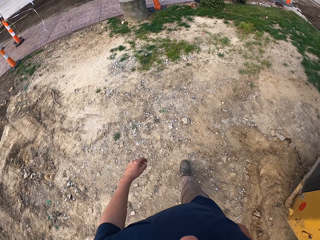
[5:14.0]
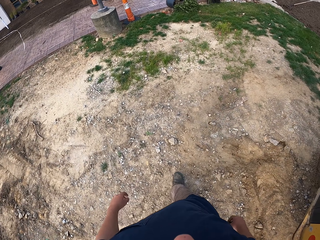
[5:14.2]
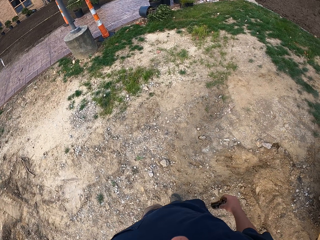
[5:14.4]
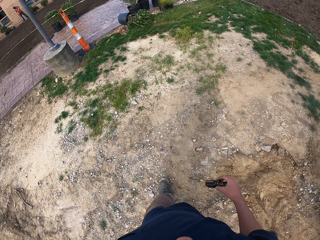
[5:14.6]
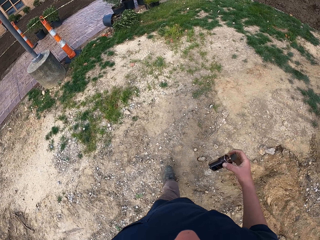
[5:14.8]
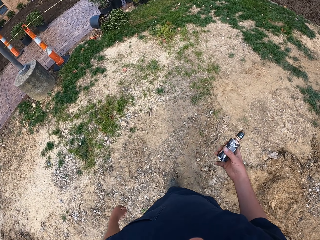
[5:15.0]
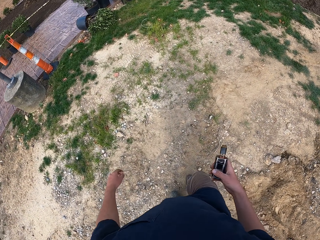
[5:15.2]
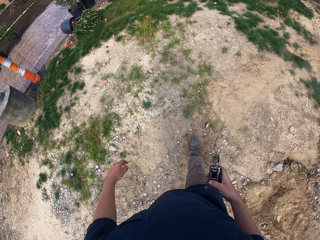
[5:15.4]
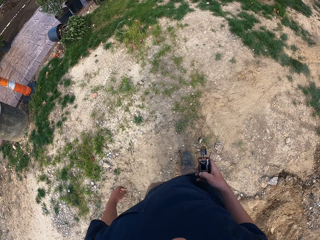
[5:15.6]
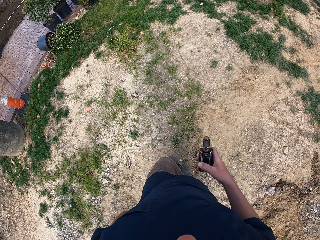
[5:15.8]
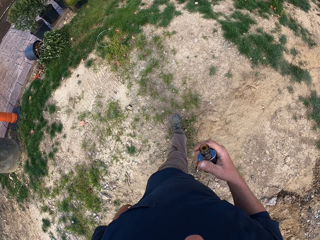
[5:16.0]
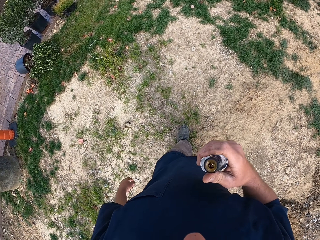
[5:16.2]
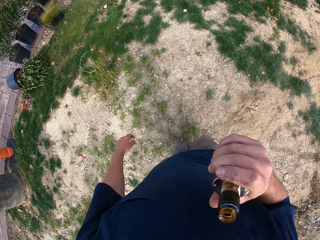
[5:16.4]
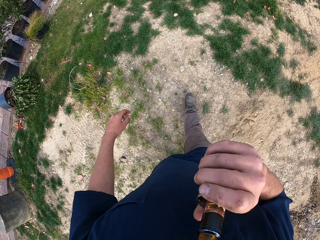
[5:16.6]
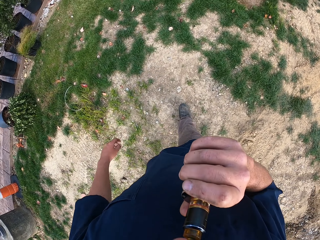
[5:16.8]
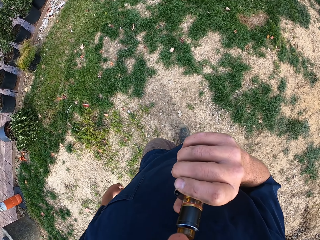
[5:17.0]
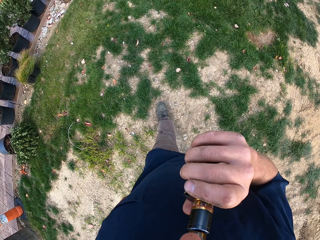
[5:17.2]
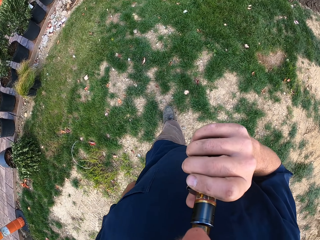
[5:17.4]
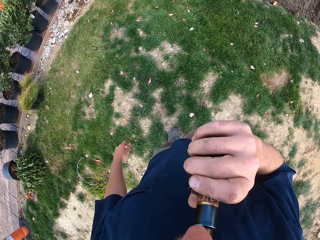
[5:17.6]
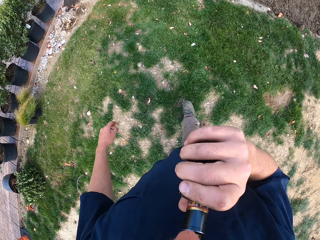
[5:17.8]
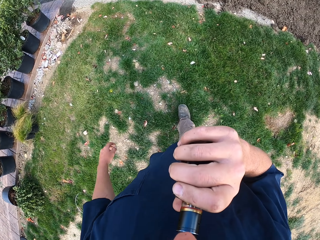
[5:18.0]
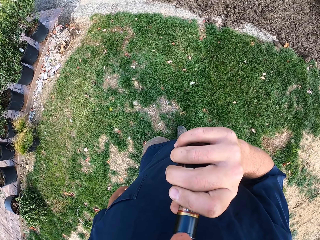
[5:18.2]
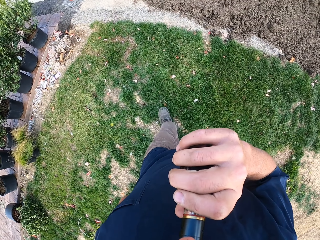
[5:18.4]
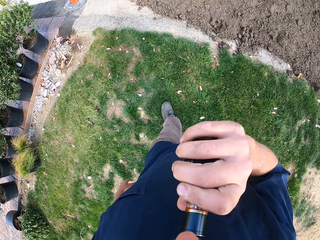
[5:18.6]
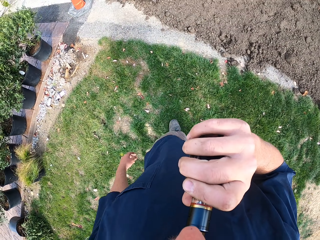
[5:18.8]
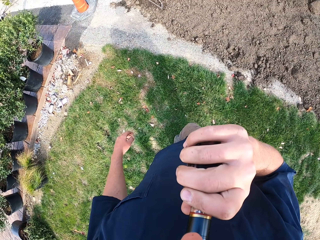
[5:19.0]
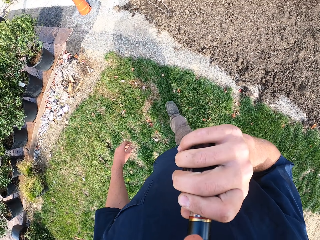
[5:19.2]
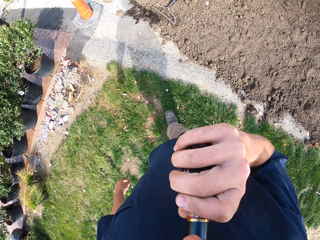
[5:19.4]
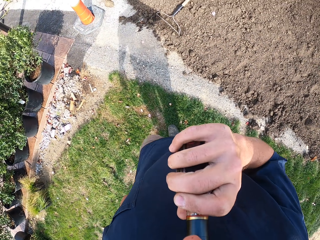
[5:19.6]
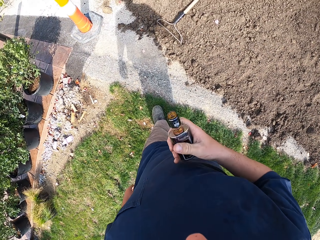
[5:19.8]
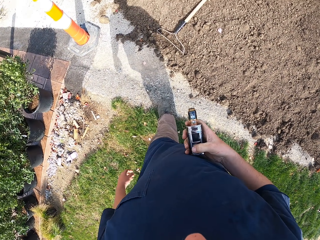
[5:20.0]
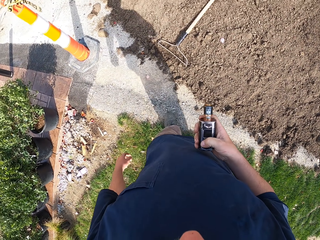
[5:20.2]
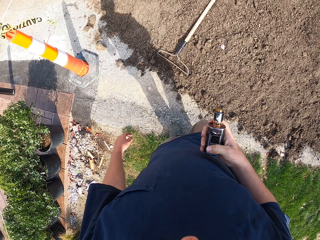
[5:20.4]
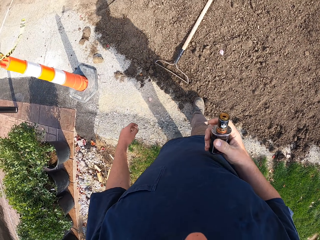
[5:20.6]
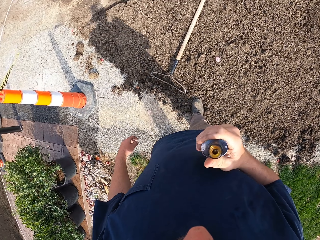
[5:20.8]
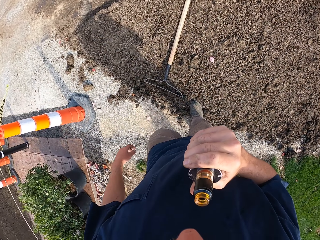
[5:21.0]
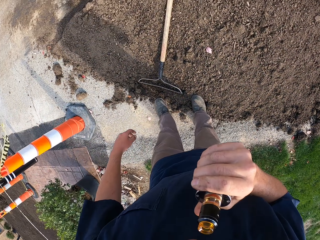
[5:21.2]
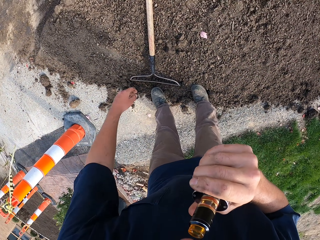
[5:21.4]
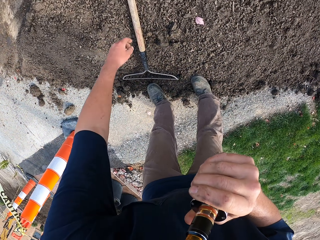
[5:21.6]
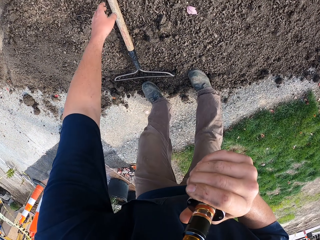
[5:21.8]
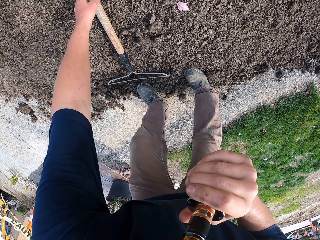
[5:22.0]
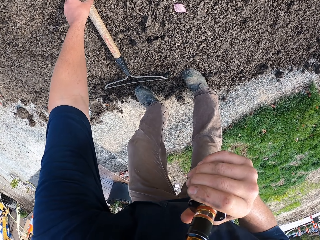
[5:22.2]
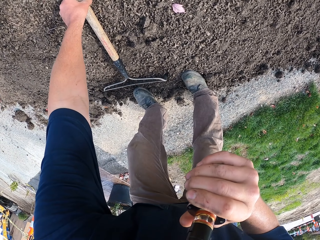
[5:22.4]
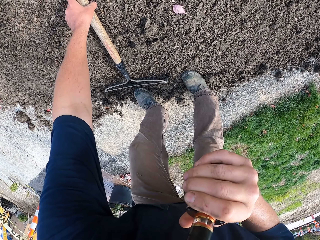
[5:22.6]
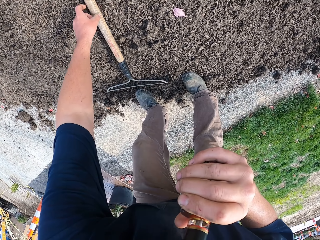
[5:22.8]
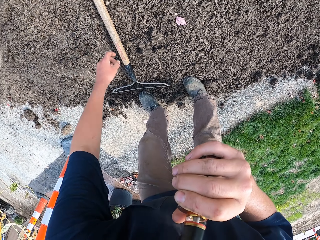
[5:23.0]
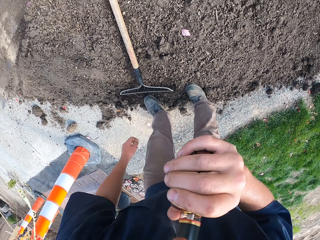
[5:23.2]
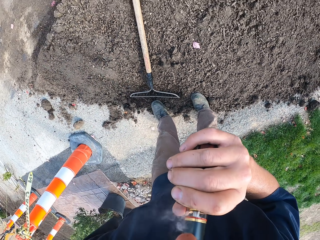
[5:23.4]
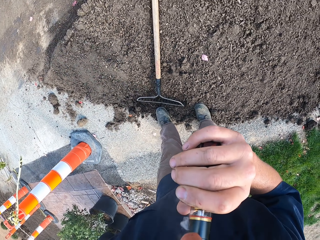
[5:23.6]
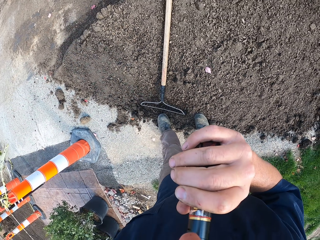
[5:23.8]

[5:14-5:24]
The camera wearer inhales the vape from the bottle. They press the vape. They inhale the vape. They touch the rake.

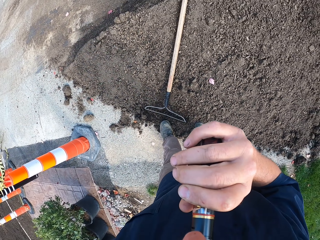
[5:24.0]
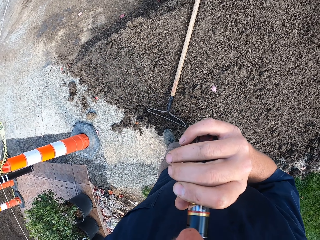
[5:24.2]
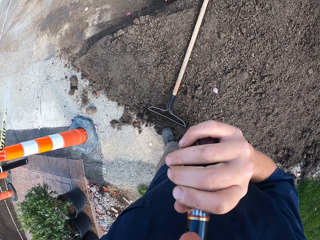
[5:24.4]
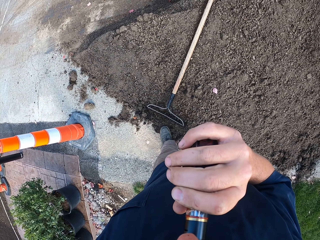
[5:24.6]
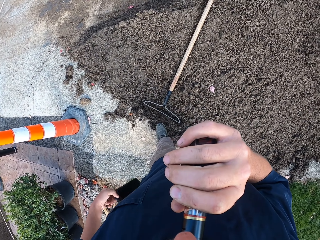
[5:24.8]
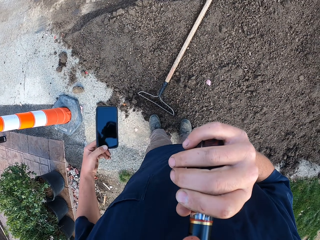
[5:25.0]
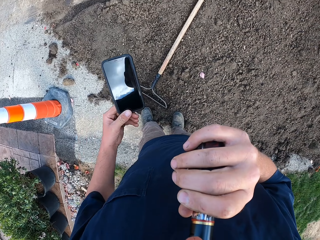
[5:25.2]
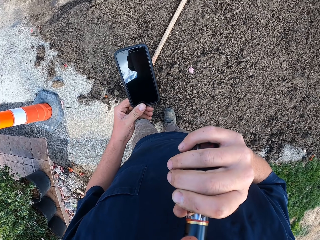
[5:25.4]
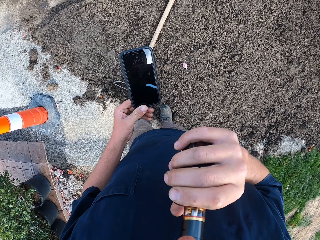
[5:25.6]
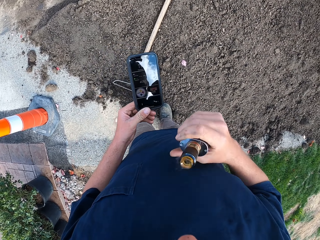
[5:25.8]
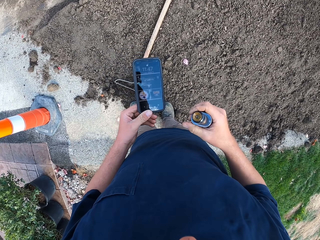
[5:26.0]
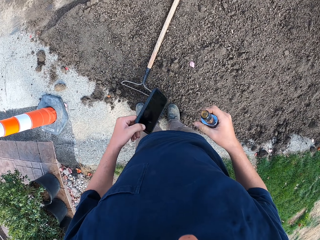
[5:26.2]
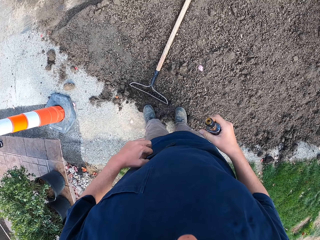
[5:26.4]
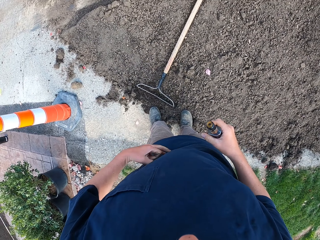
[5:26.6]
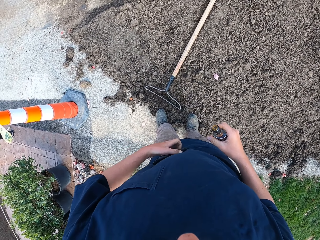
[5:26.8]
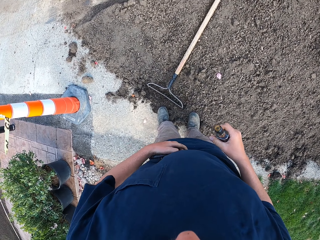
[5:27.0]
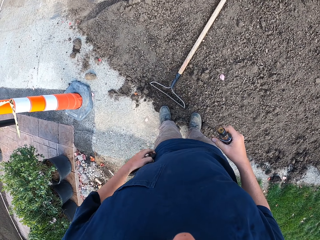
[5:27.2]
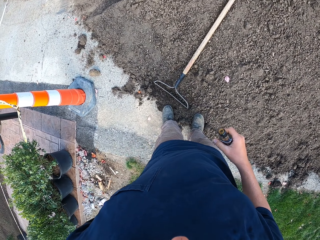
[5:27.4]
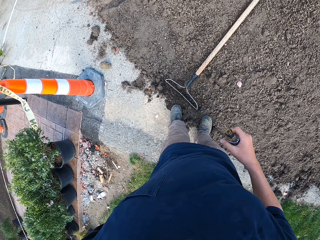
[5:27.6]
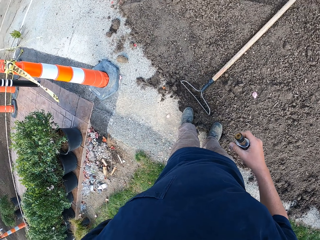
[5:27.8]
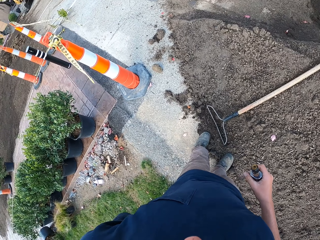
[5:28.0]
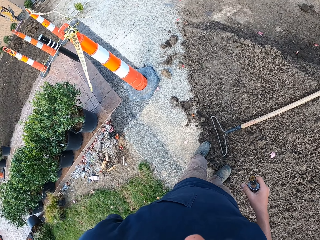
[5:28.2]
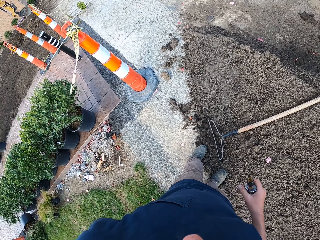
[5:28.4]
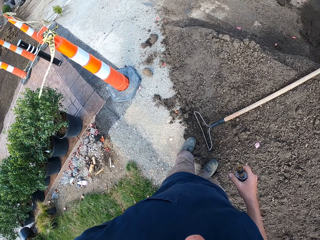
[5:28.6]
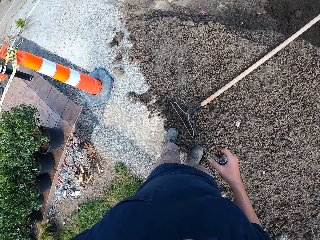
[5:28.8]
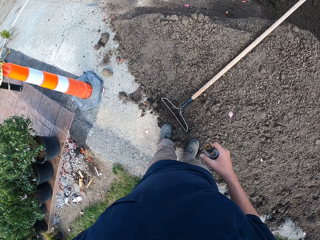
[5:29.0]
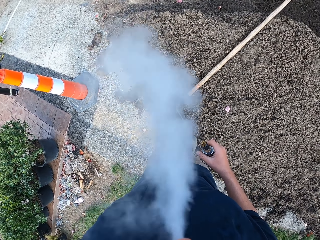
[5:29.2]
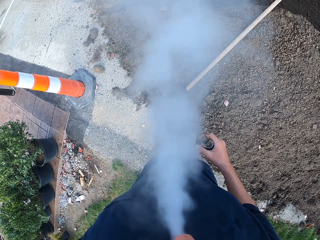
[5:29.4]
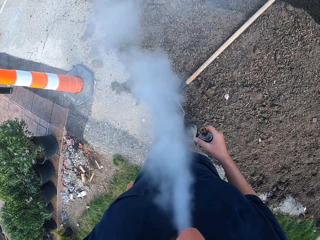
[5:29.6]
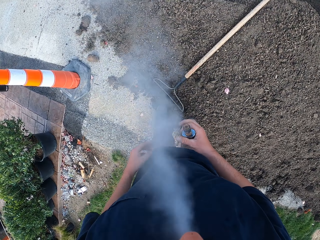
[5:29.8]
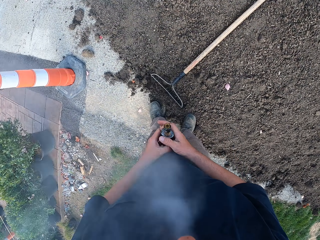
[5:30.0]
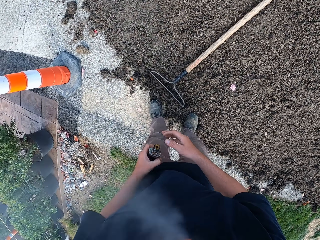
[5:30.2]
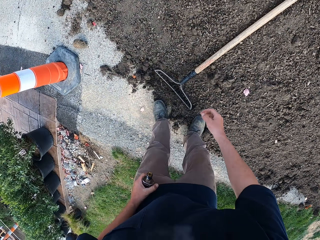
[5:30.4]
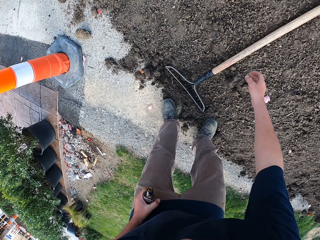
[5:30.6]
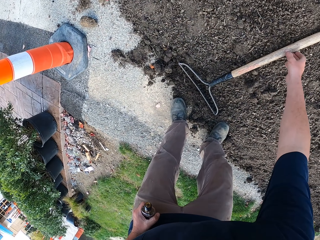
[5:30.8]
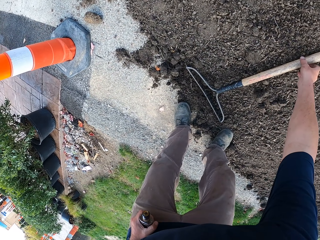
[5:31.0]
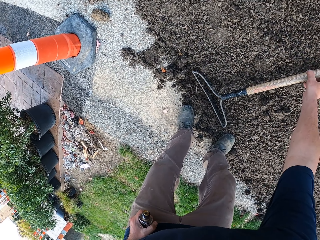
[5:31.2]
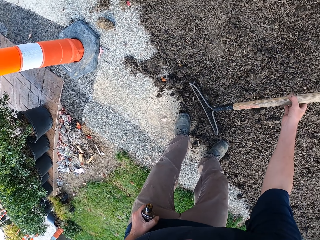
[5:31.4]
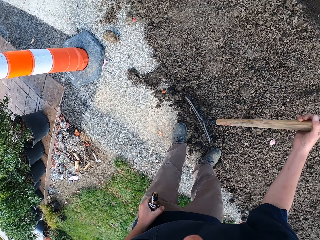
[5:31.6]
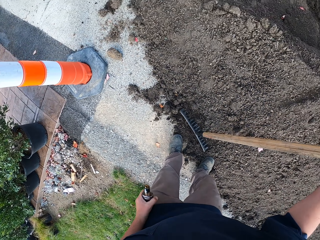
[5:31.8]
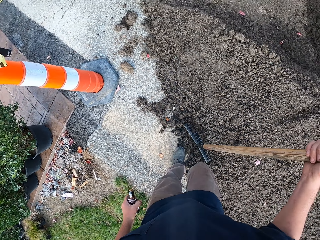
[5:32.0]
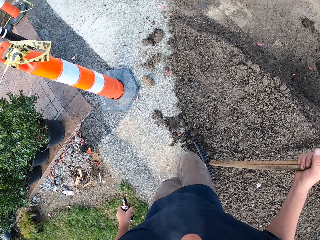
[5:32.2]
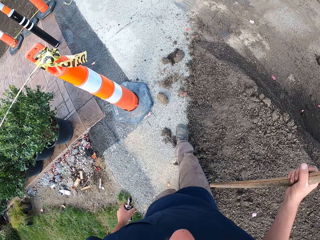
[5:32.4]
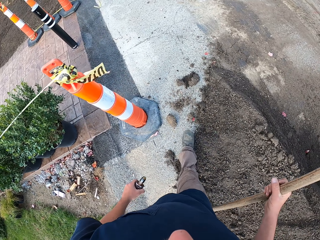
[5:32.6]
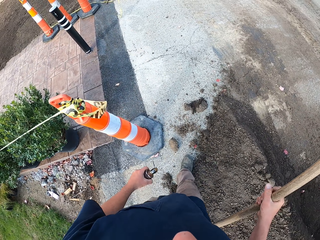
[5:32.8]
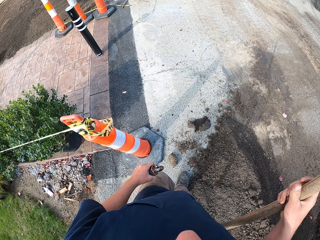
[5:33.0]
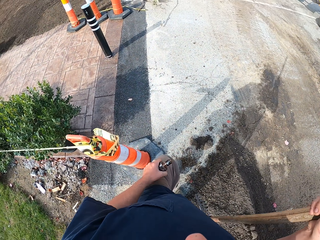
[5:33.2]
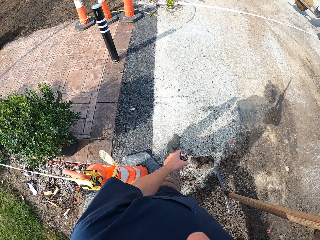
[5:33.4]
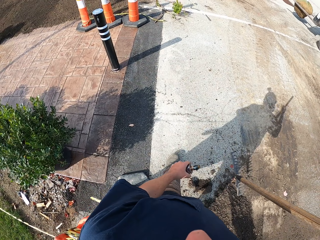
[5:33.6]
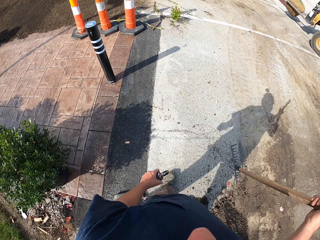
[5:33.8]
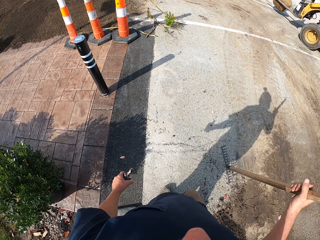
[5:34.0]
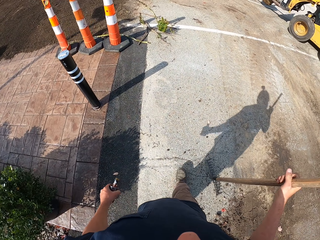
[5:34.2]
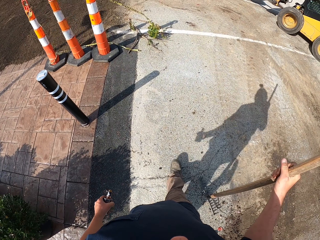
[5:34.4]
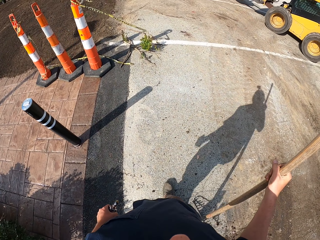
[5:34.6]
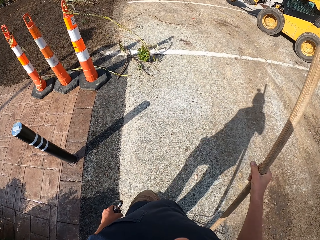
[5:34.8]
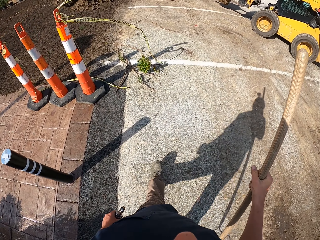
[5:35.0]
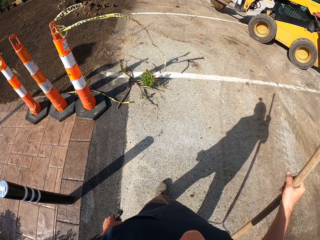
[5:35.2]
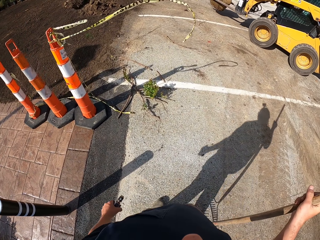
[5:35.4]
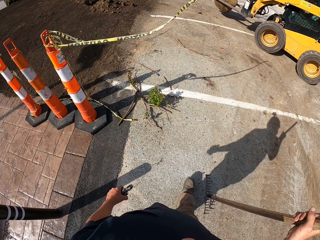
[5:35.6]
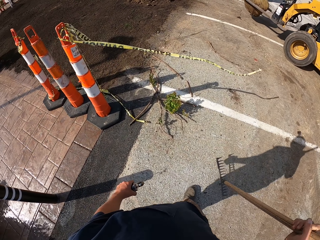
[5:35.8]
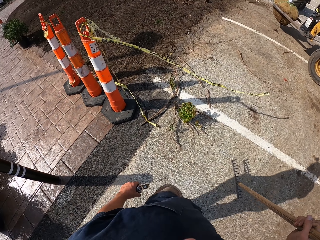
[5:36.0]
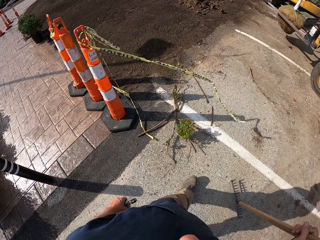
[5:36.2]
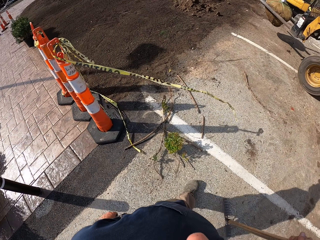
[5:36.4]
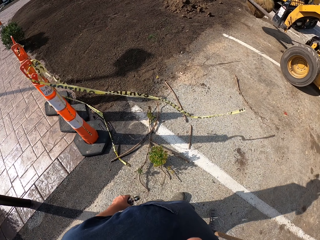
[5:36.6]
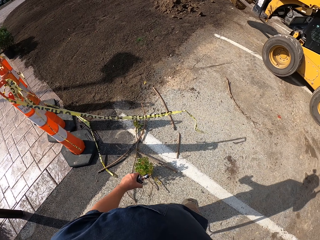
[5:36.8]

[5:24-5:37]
The camera wearer holds the phone with the left hand. They use the phone. They place the phone in the pocket. They look around. They exhale the smoke. They hold the vape with the left hand. They pick up the rake. They walk on the driveway.
